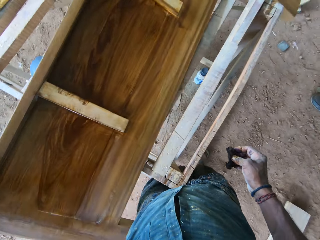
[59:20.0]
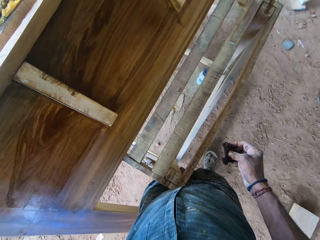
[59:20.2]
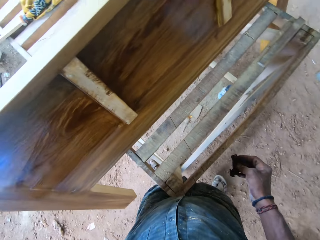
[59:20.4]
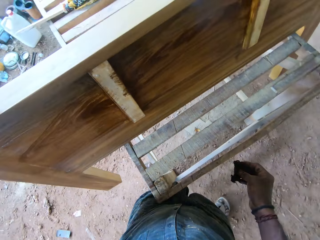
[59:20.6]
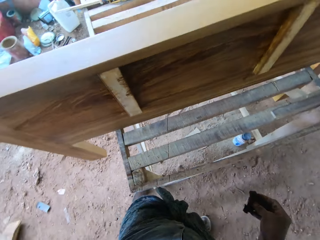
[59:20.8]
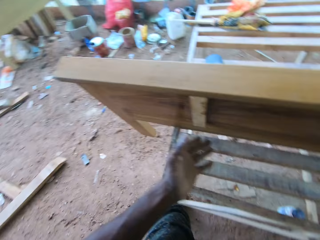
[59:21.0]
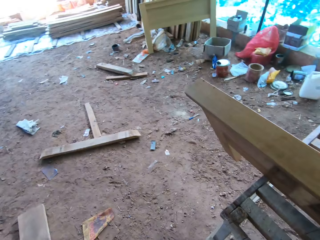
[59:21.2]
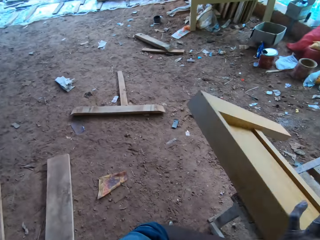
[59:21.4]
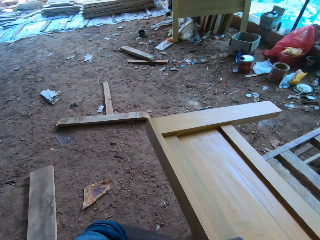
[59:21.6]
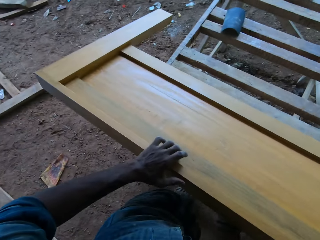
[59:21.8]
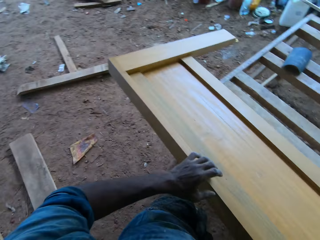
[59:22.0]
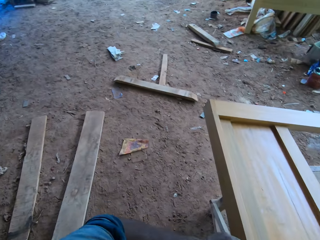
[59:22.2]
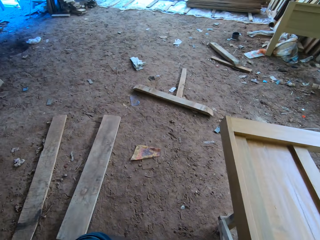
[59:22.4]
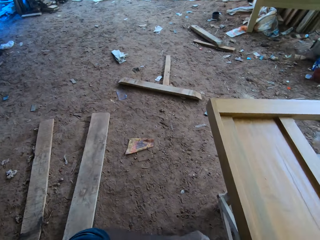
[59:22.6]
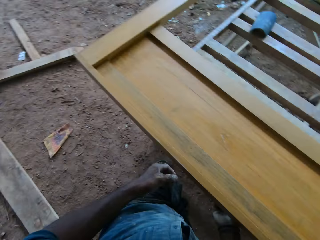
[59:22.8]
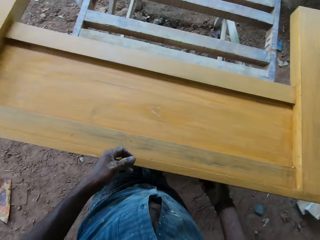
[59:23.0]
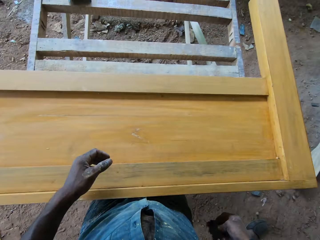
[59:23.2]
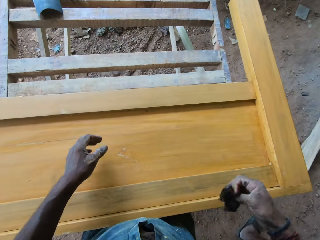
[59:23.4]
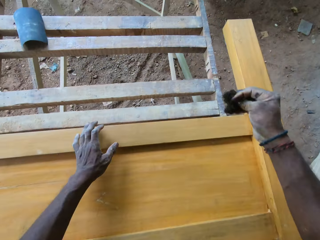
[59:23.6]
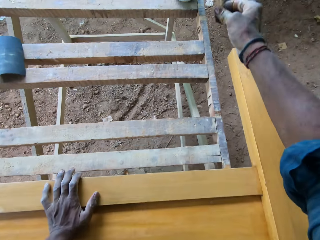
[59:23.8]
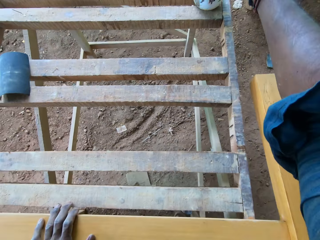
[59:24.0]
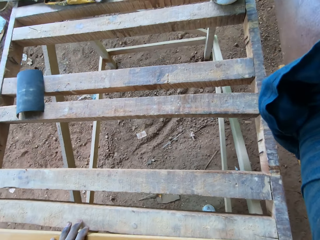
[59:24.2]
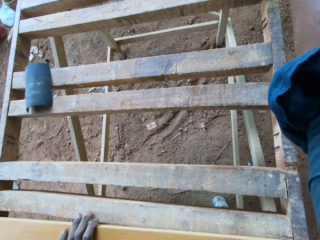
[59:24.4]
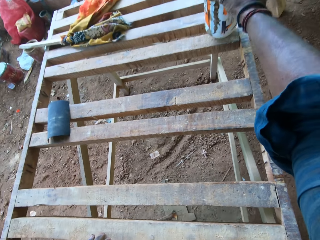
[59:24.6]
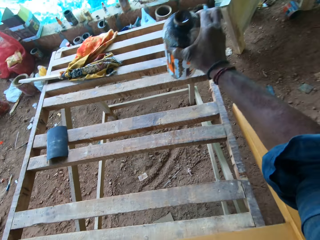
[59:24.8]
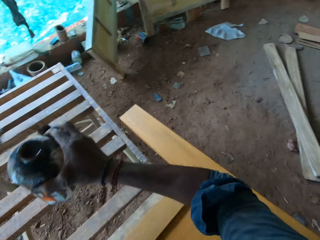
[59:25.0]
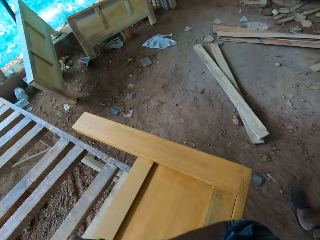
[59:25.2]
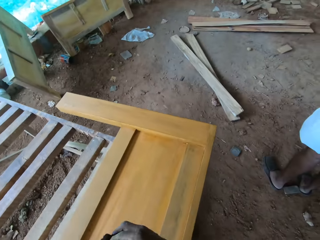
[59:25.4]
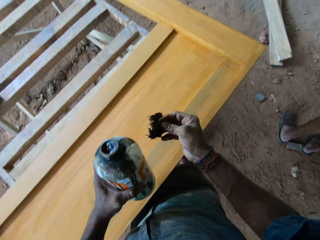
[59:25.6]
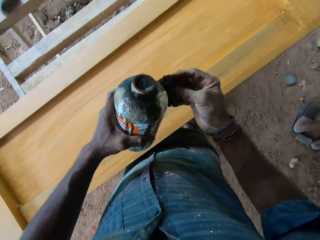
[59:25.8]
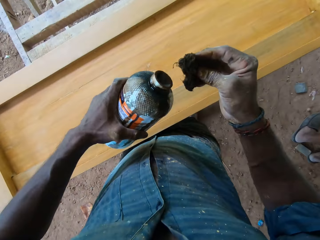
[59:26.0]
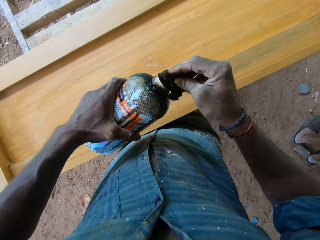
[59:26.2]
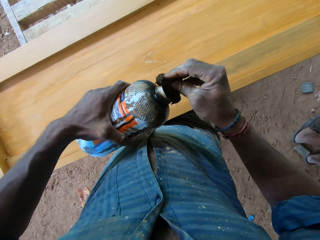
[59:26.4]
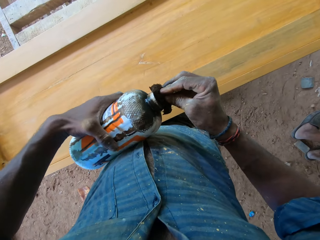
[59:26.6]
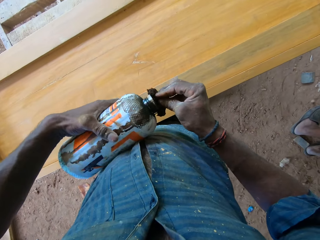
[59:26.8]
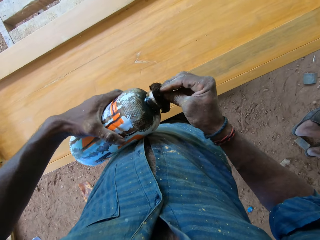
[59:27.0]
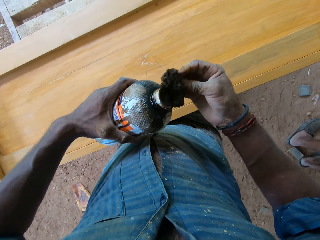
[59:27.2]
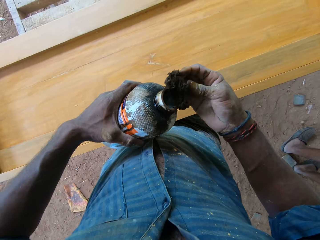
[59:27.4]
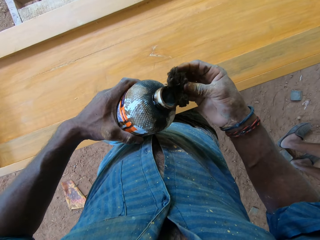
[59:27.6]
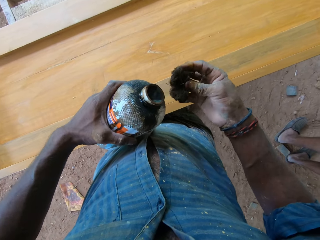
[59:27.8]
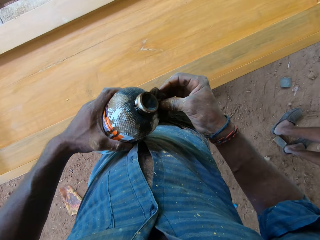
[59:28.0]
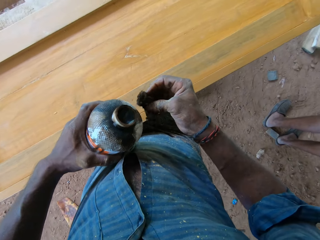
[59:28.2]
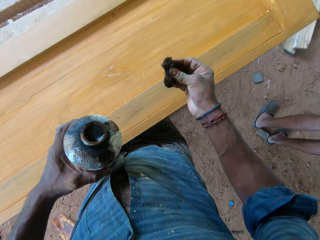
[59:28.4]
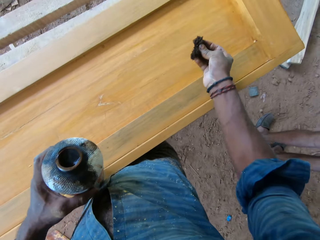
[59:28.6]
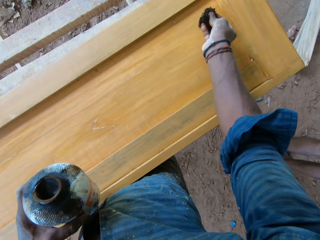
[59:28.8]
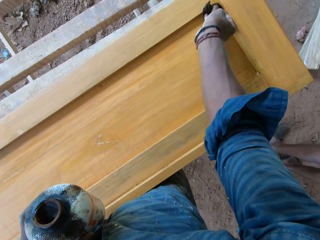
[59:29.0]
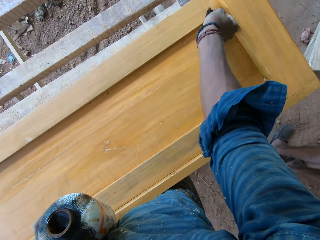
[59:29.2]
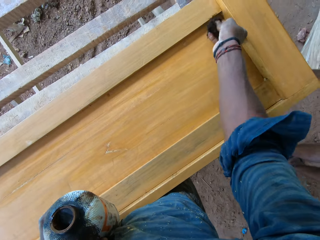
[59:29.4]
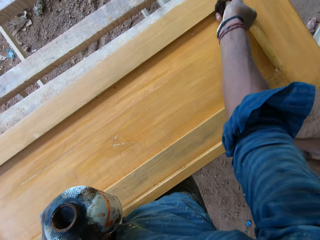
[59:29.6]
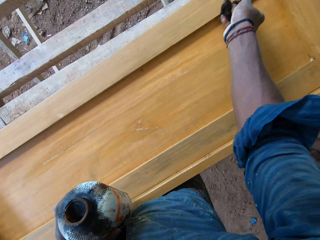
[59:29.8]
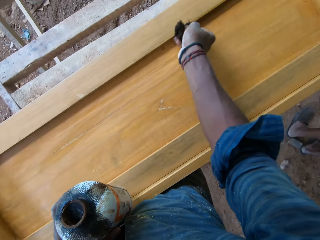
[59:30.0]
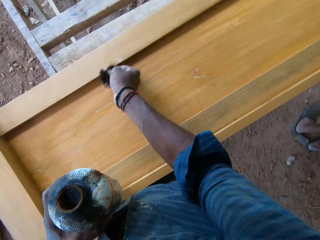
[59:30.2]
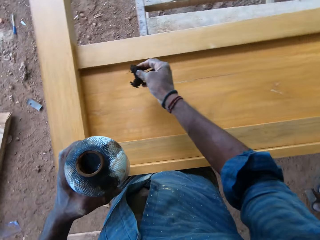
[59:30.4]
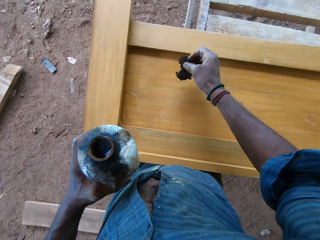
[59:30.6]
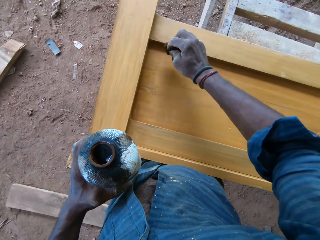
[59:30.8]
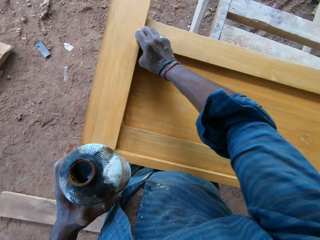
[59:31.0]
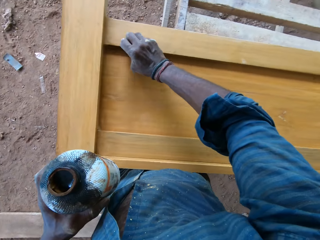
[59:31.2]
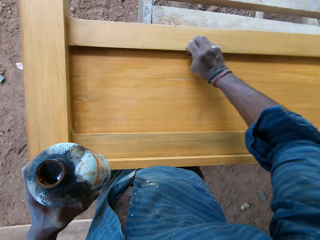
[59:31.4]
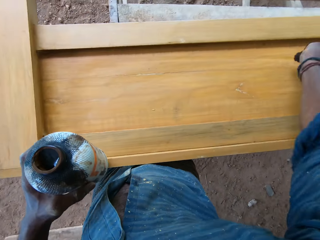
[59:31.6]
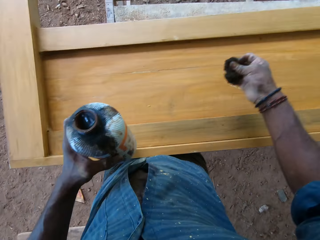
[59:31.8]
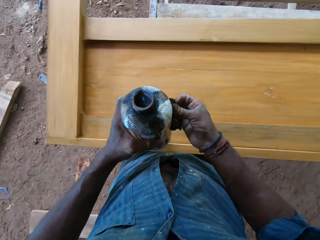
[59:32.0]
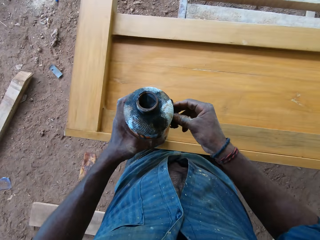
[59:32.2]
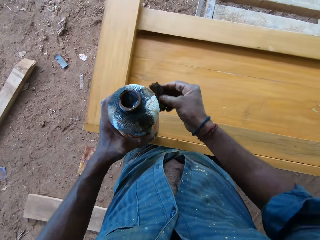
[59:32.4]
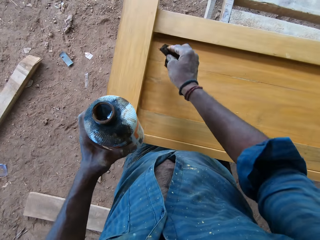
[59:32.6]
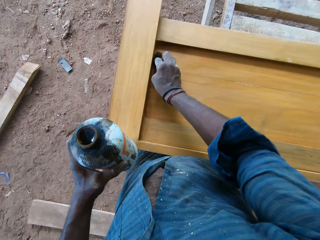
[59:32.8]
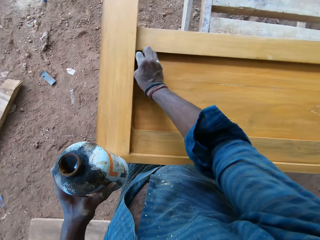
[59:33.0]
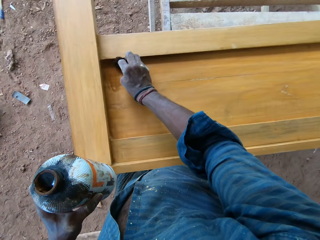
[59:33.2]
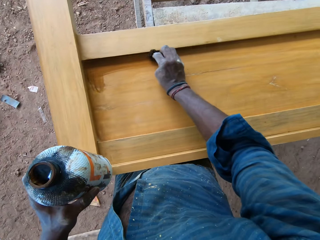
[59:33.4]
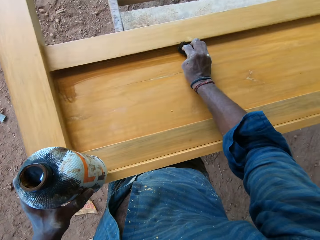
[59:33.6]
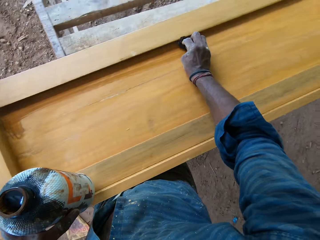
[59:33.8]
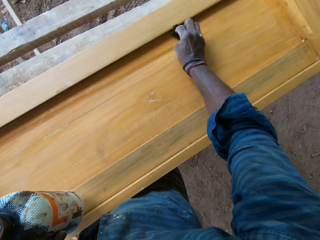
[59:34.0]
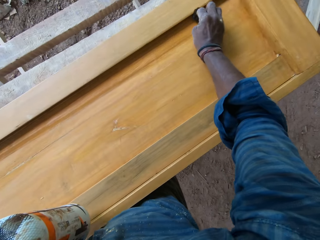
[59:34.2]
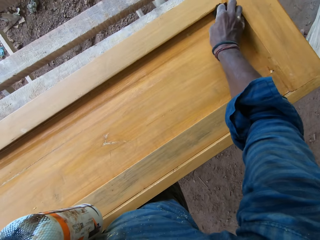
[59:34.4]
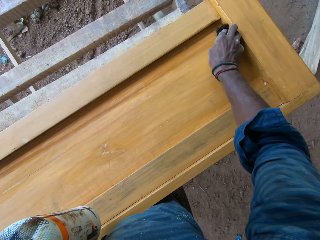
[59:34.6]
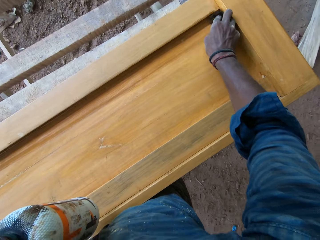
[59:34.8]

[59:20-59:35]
The camera wearer flips the bed frame on the wooden frame on the ground with his left hand. He picks the bottle of wood polish from the wooden frame on the ground with his right hand. He passes the bottle of wood polish in his right hand to his left hand. He pours wood polish from the bottle of wood polish in his left hand on the cotton wool in his right hand. He touches the bottle of wood polish in his left hand with the cotton wool in his right hand. He polishes the bedframe on the workbench with the wood polish in his right hand. He touches the bottle of wood polish in his left hand with the cotton wool in his right hand. He polishes the bedframe on the workbench with the wood polish in his right hand.

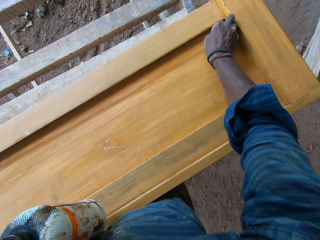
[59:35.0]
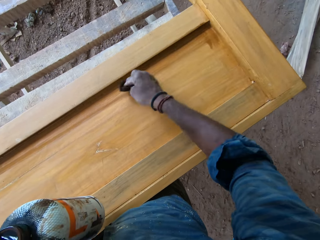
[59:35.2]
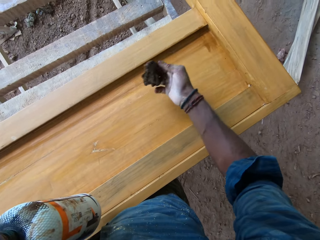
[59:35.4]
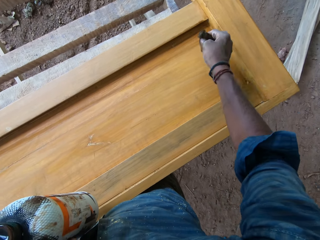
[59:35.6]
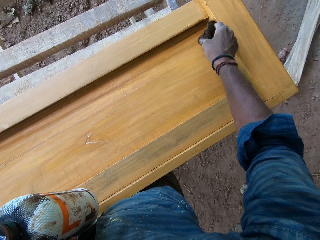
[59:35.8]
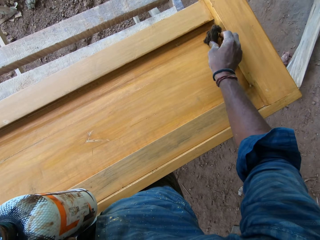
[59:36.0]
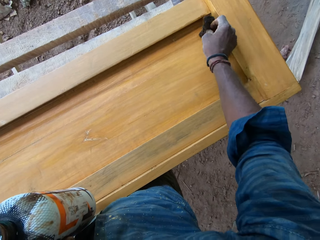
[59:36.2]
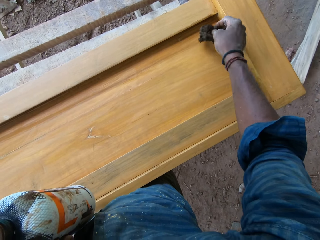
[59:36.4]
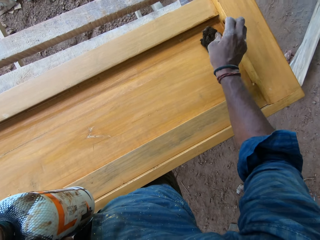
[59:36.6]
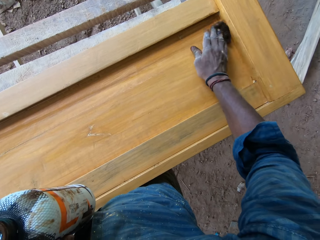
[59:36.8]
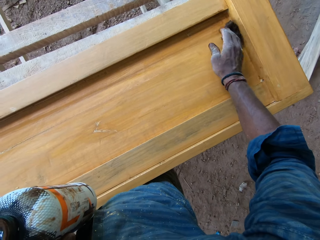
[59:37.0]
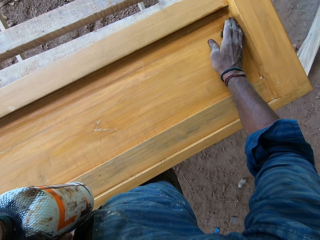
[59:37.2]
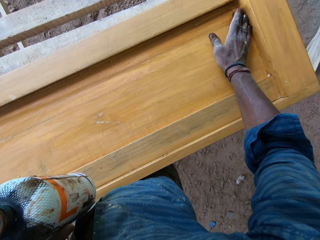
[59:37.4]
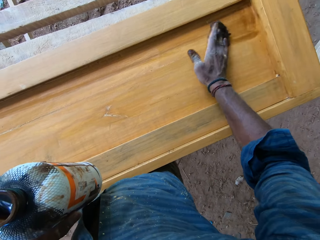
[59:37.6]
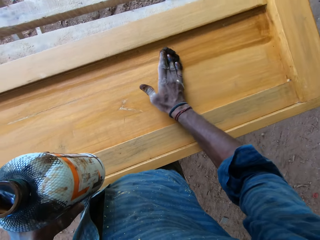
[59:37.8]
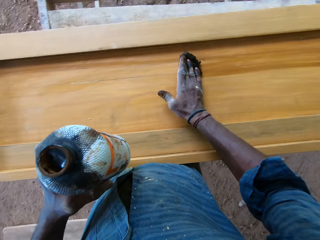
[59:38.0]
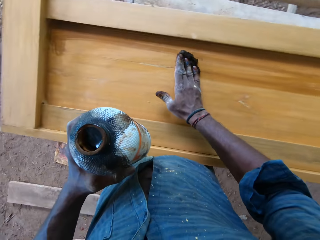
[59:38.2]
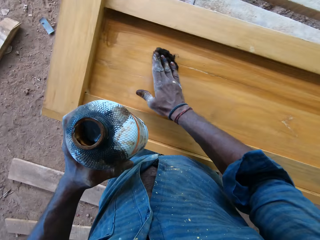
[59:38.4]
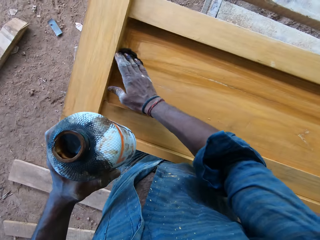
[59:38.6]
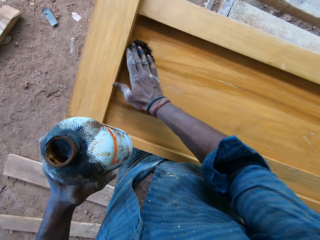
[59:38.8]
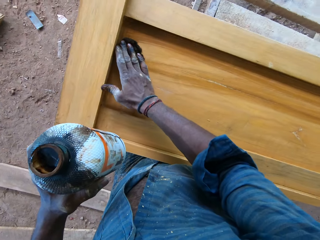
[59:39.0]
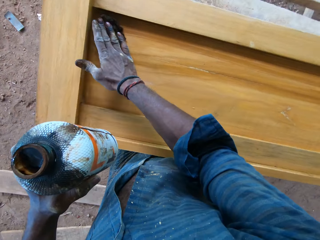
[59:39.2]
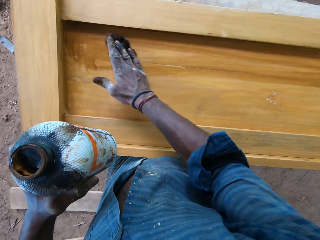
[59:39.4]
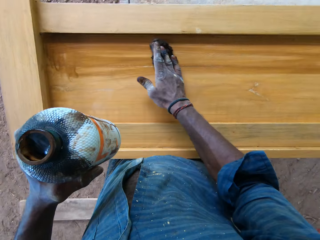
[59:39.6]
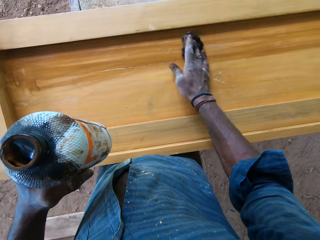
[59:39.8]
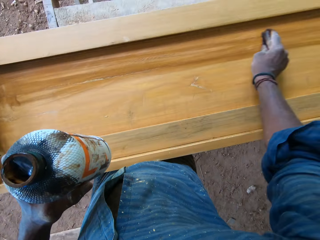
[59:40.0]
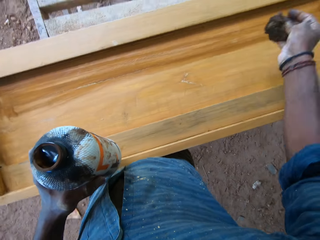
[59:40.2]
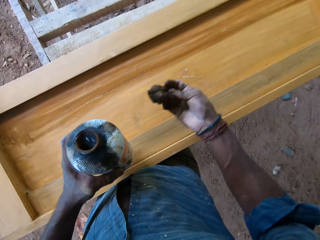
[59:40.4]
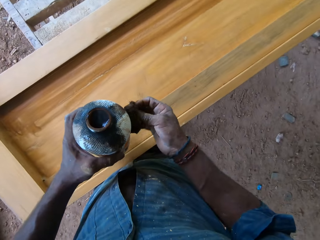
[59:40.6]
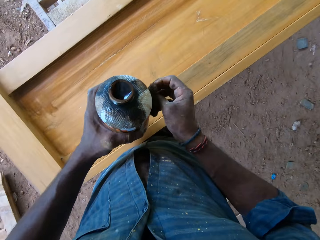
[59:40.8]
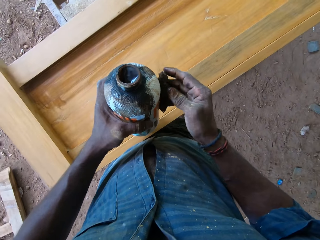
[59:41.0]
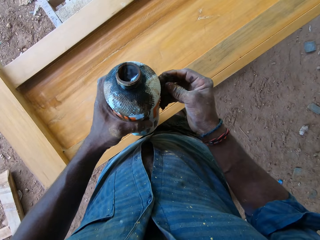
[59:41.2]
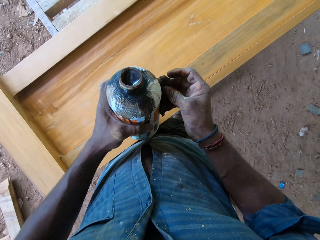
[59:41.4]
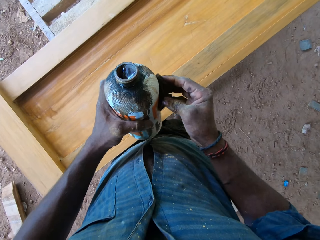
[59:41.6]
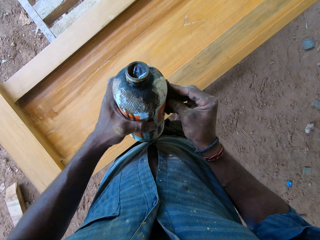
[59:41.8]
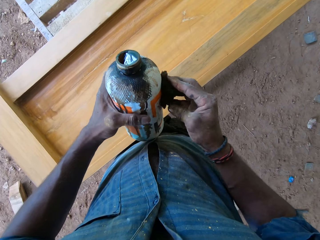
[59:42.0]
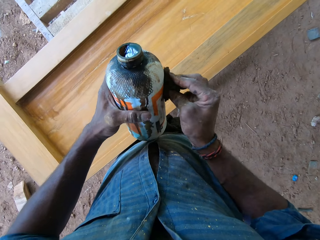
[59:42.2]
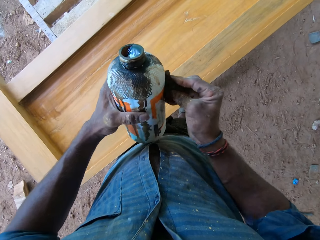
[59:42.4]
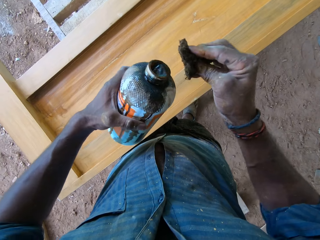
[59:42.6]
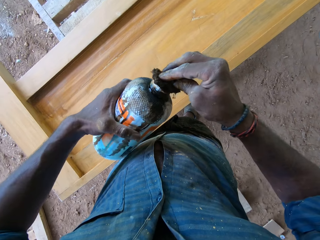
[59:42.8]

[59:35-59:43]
The camera wearer touches the bottle of wood polish in his left hand with the cotton wool in his right hand.
